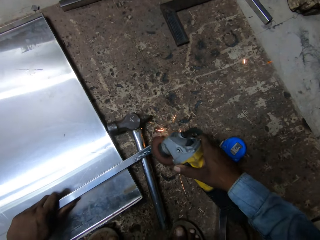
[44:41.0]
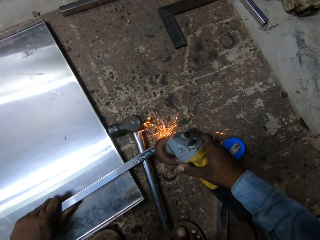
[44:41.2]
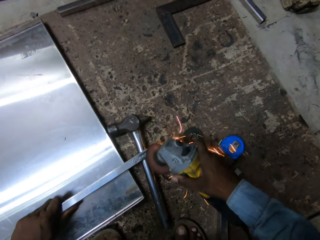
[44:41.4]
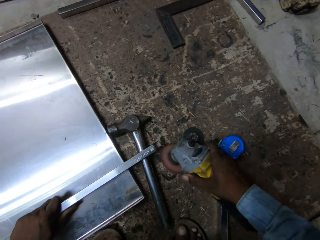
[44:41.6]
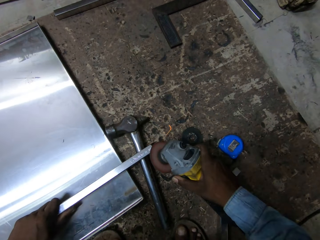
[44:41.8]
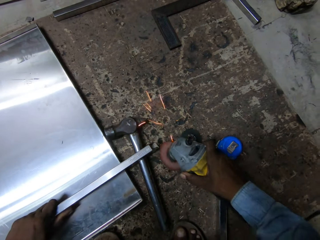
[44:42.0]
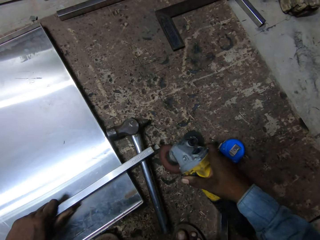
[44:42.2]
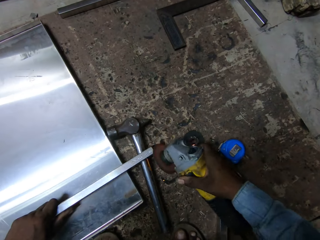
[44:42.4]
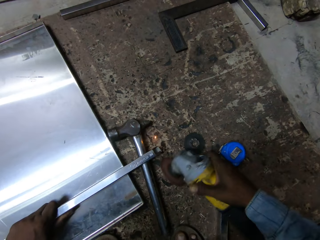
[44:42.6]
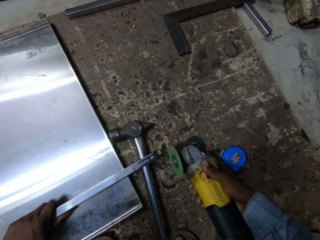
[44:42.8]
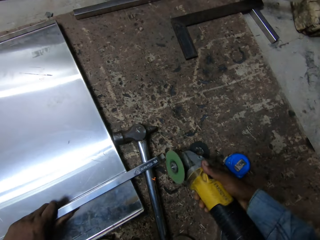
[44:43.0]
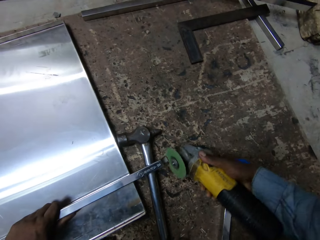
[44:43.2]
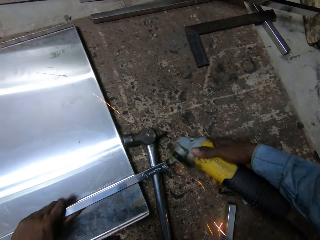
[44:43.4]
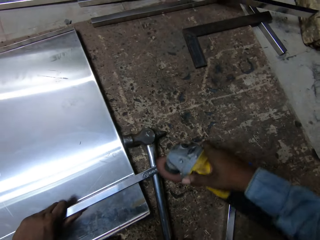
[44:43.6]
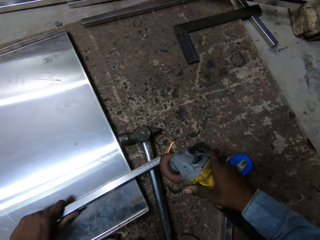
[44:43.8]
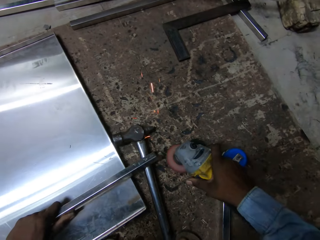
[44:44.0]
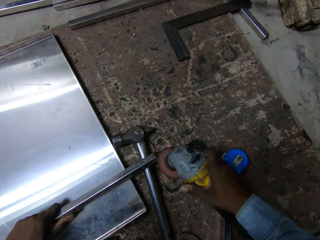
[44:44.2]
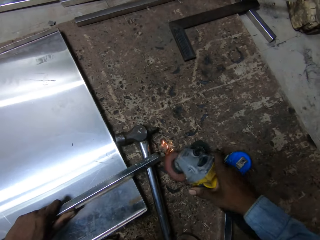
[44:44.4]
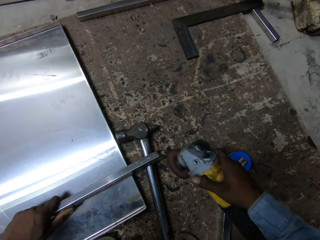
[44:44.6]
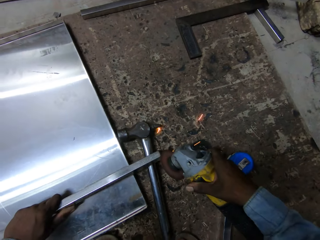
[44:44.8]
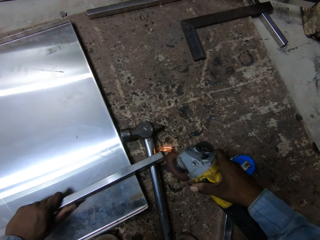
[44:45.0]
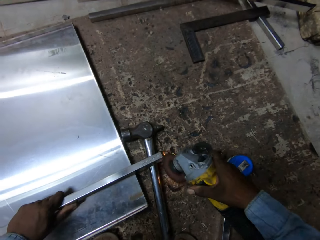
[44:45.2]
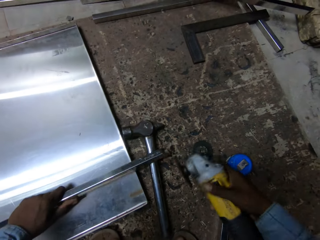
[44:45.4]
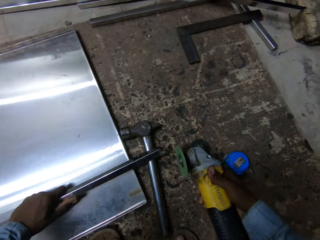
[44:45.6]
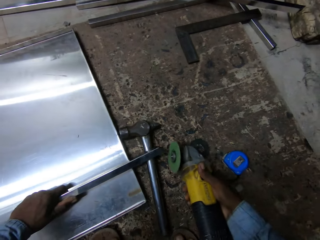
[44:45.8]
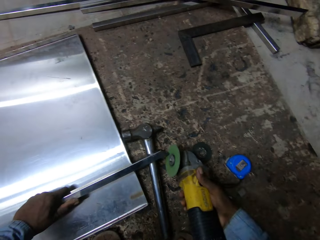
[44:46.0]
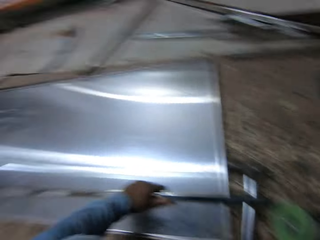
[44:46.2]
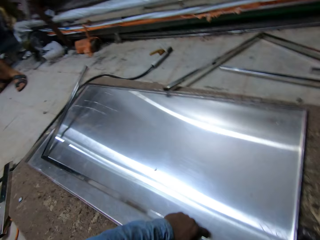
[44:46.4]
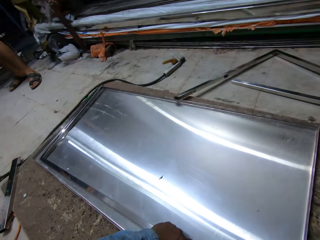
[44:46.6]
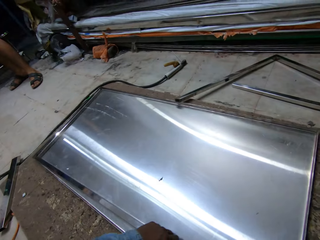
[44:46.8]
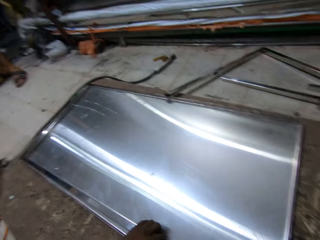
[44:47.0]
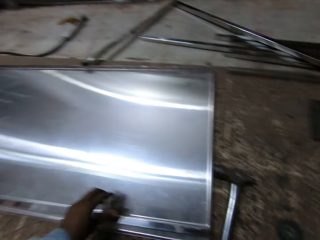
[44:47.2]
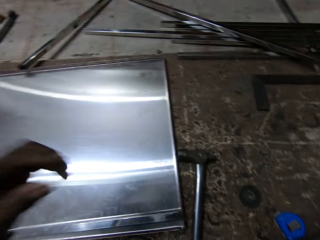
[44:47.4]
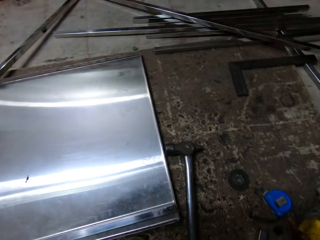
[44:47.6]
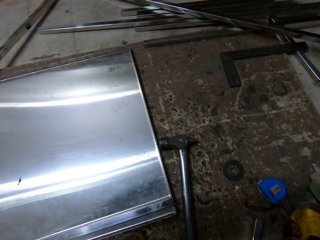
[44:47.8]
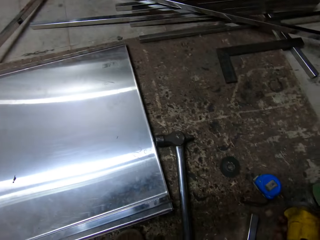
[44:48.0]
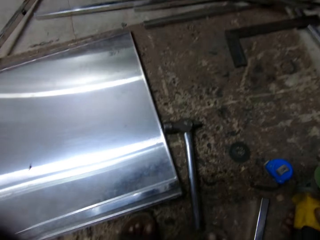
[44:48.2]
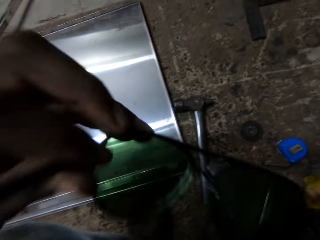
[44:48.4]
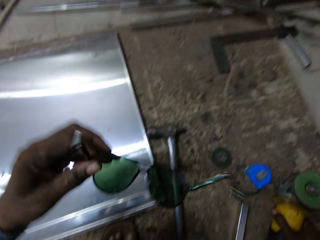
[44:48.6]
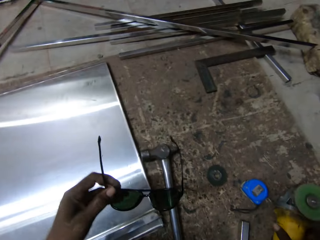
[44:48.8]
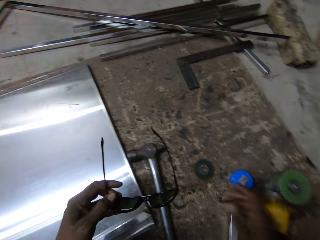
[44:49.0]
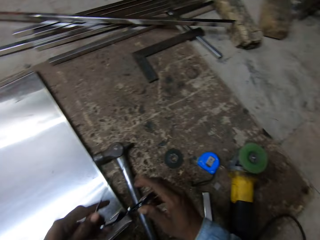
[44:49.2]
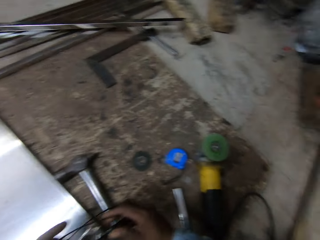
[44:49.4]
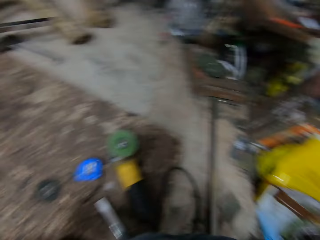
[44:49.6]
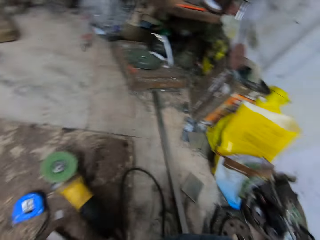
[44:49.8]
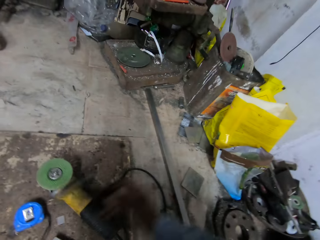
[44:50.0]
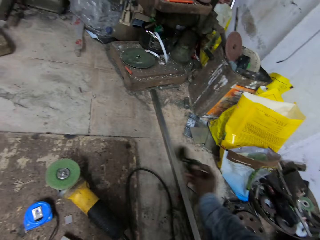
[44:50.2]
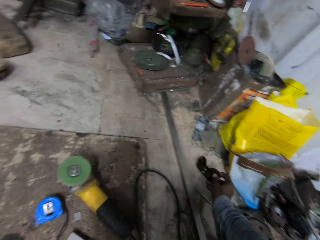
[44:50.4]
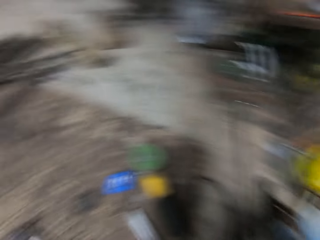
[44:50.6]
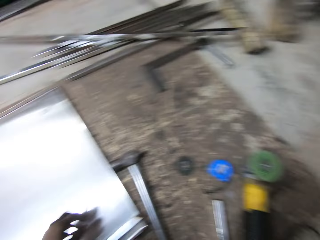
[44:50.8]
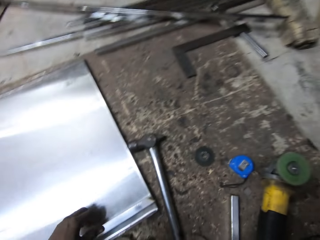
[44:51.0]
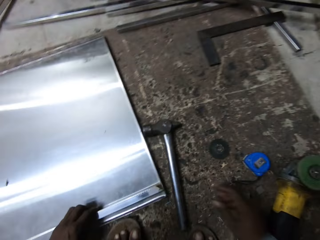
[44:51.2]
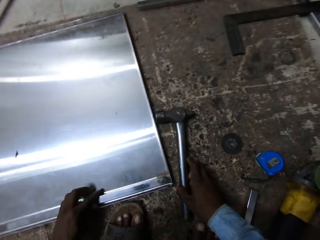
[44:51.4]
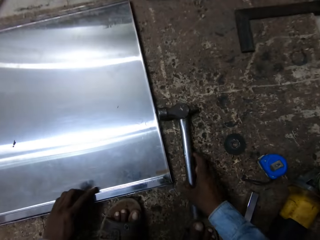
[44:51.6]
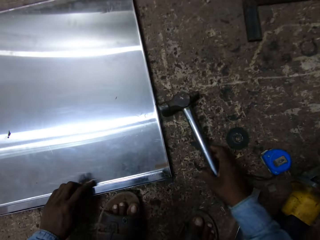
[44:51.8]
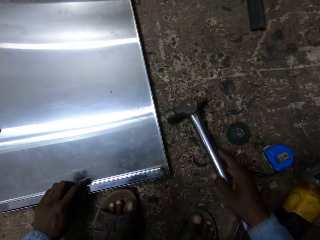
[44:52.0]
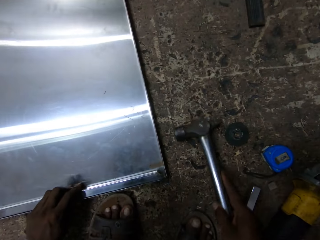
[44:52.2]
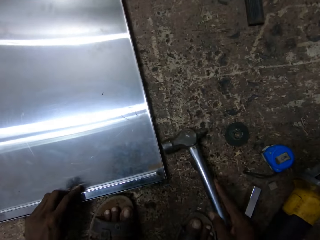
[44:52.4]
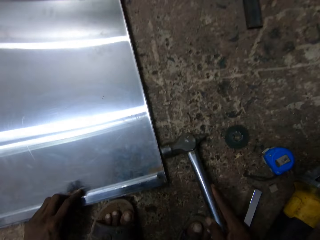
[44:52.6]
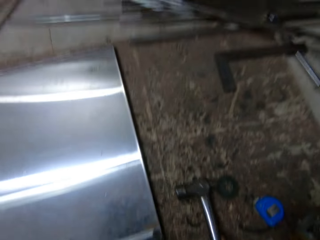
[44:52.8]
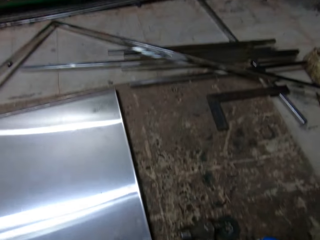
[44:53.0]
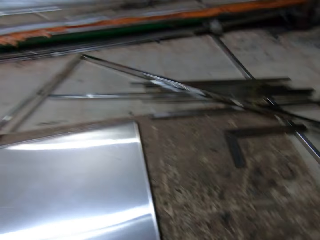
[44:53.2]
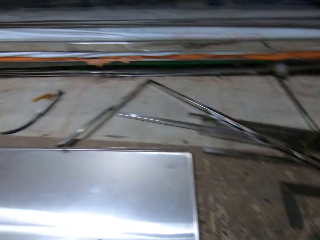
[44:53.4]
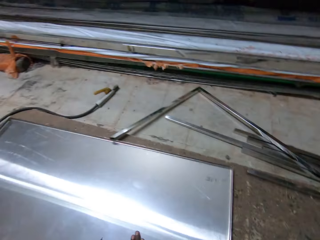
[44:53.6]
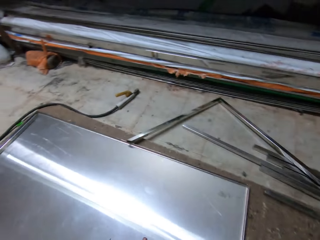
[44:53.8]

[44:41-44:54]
The camera wearer grinds a metal sheet. He grinds the metal sheet again. He fixes the steel bar on the steel sheet with his left hand. He removes a pair of glasses from his face with his left hand. He drops the angle grinder on the wooden board with his right hand. He folds the arm of the glasses with his hands. He passes the glasses from his left hand to his right hand. He drops the glasses on the floor with his right hand. He fixes the steel bar on the steel sheet with his left hand. He picks the hammer from the wooden board with his right hand. He hits the steel sheet with the hammer in his right hand.

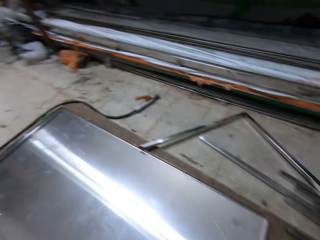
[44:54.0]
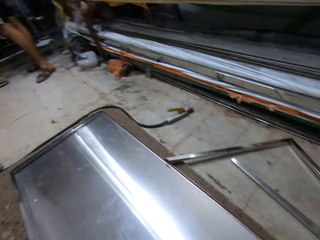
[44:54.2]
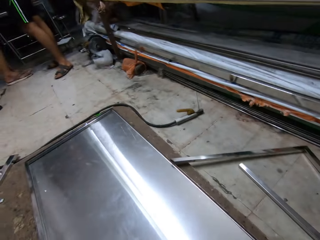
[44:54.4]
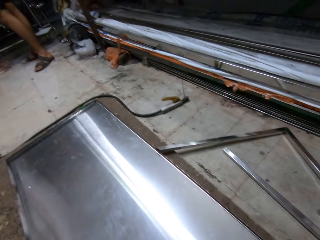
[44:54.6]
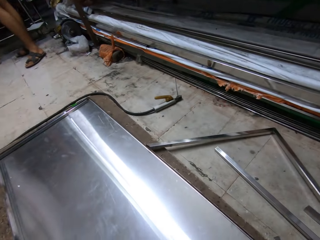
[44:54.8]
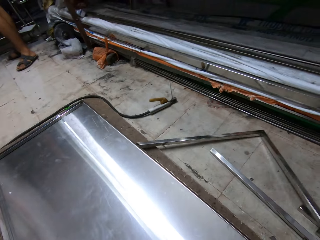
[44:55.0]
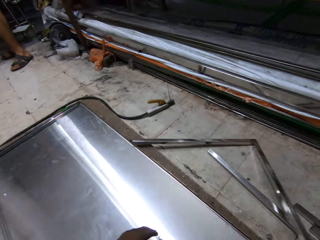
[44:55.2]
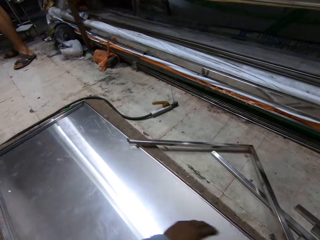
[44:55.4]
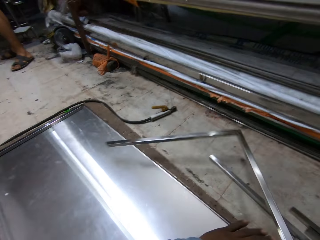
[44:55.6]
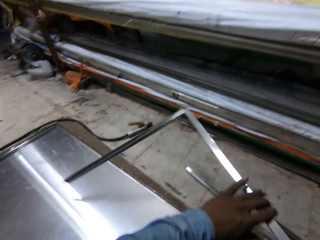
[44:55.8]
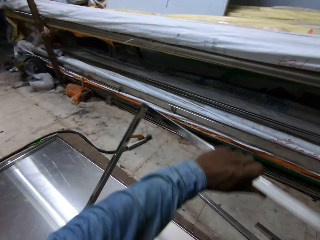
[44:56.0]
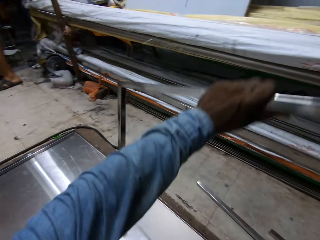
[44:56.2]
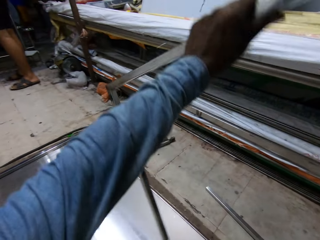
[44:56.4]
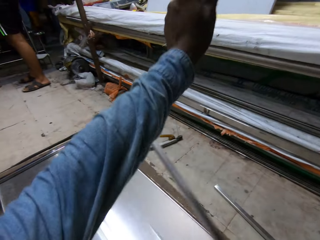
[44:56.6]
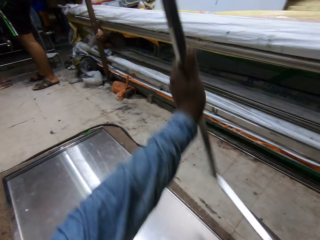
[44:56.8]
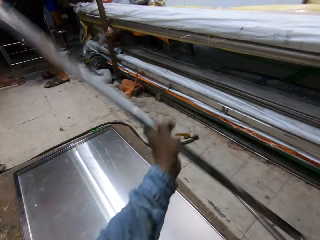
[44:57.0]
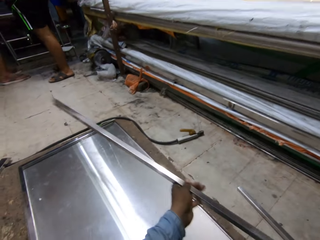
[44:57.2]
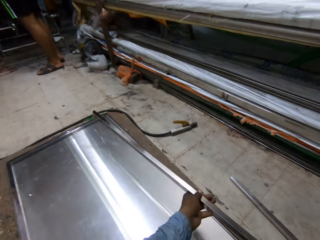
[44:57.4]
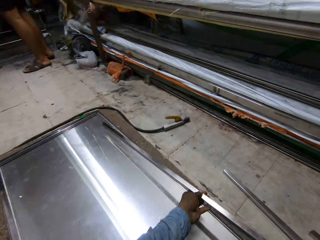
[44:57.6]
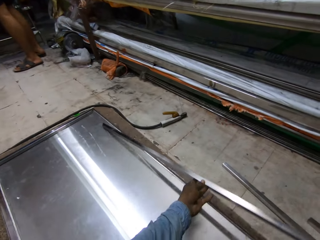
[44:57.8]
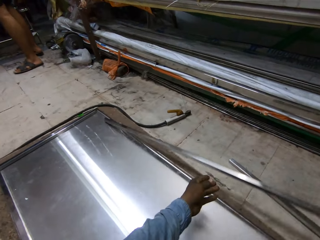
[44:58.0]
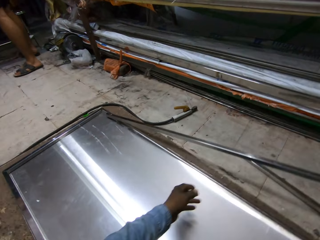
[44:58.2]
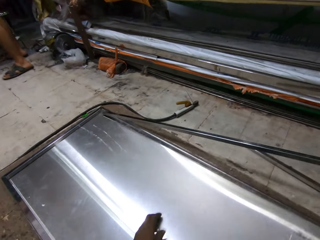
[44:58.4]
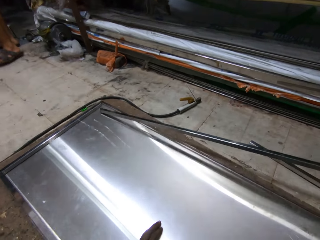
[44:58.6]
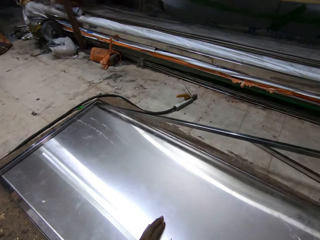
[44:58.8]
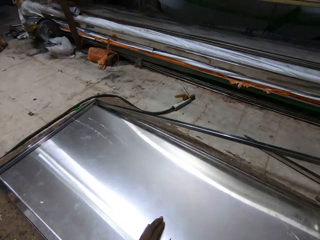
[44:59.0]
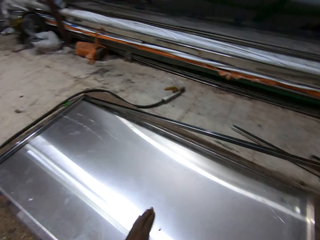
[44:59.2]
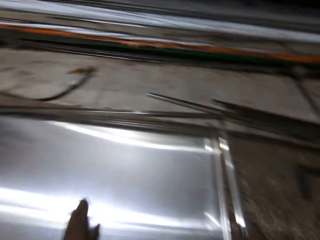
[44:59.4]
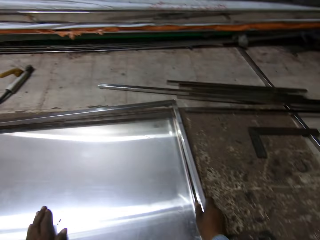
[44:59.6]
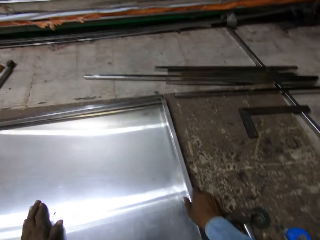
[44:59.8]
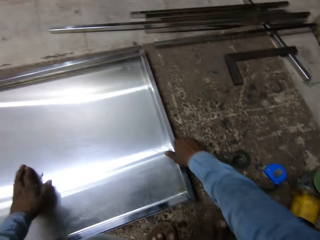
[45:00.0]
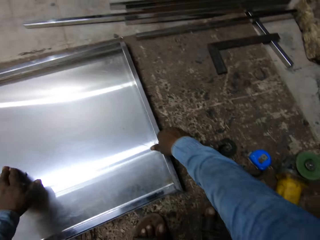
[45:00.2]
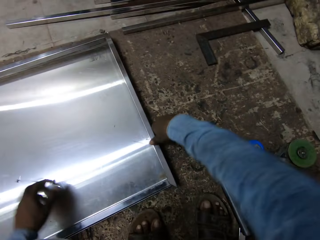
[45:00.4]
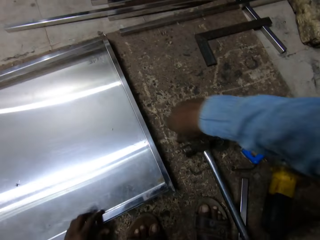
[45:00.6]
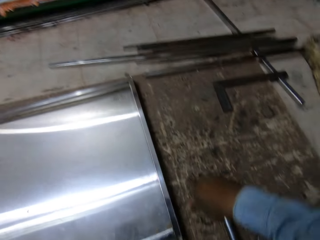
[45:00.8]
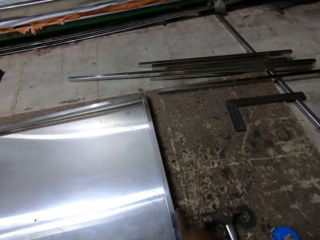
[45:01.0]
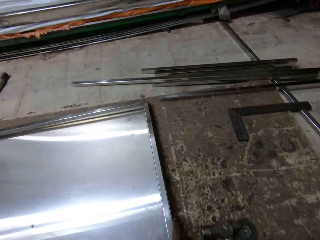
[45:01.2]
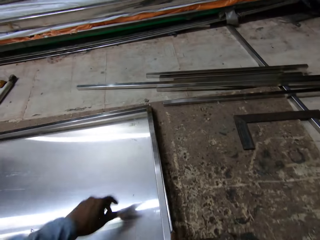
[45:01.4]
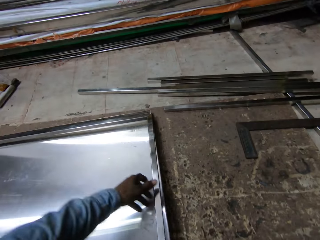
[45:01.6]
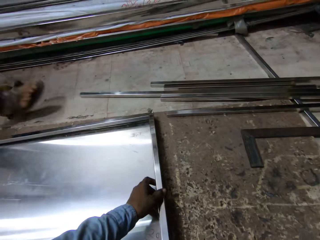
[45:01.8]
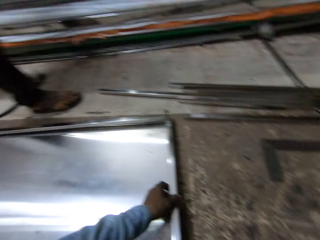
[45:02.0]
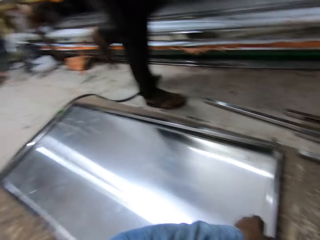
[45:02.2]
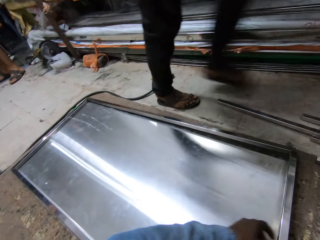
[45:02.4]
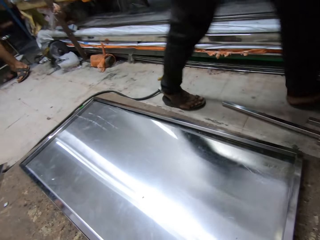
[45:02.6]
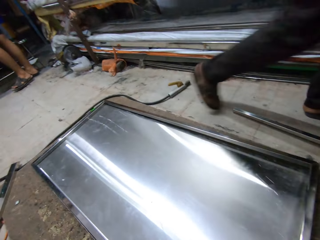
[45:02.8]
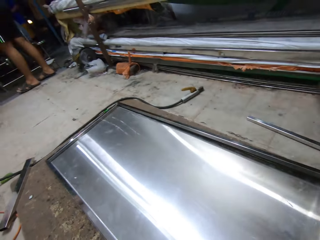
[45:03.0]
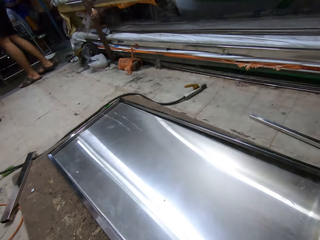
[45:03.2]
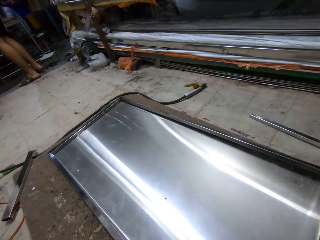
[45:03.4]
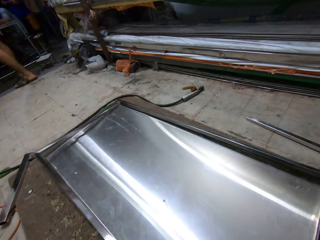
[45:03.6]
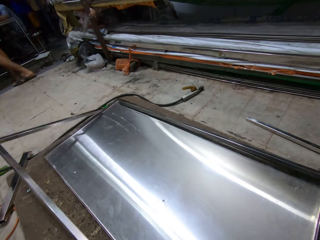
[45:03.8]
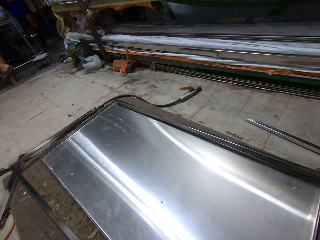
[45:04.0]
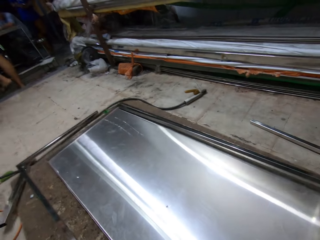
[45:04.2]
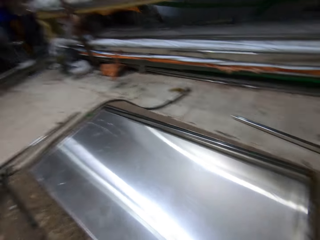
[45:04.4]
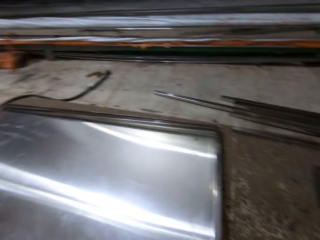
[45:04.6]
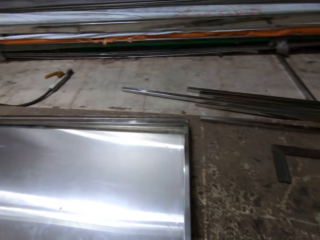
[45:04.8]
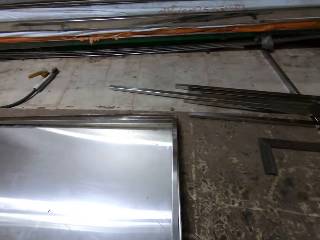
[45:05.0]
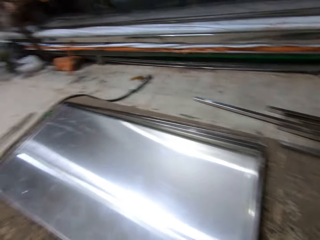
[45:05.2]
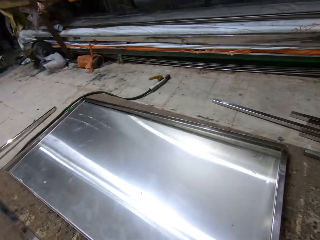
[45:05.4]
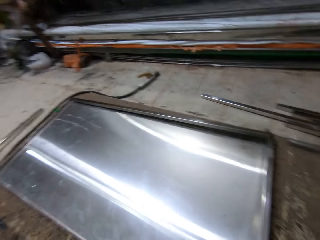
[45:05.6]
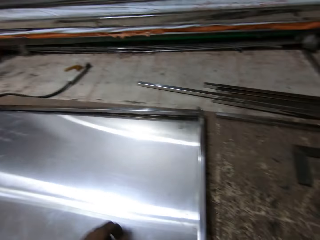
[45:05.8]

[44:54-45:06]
The camera wearer looks around. He turns a steel bar with his hands. He passes the metal sheet to his left hand. He fixes the steel bar on the steel sheet with his hands. He drops the metal sheet. He removes the steel bar from the steel sheet with his left hand. He adjusts the metal sheet.
